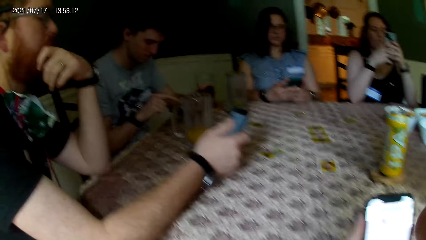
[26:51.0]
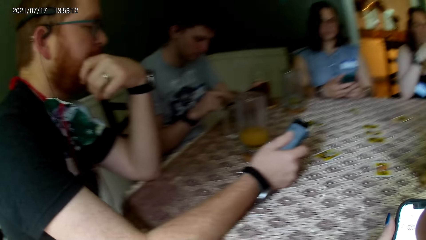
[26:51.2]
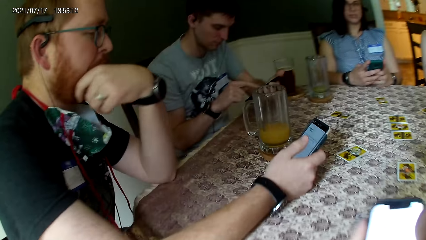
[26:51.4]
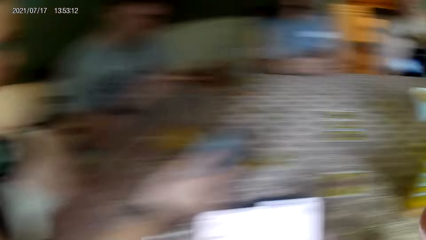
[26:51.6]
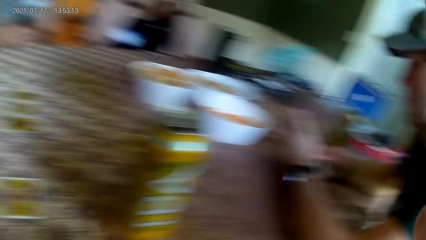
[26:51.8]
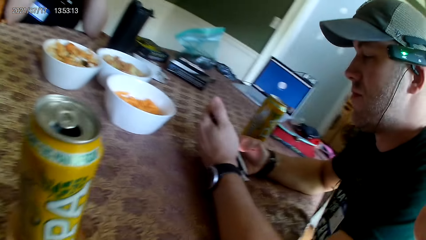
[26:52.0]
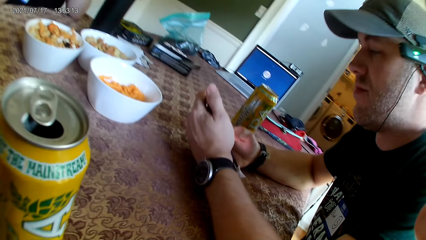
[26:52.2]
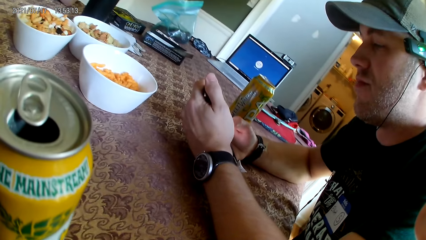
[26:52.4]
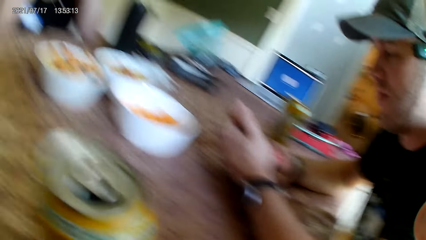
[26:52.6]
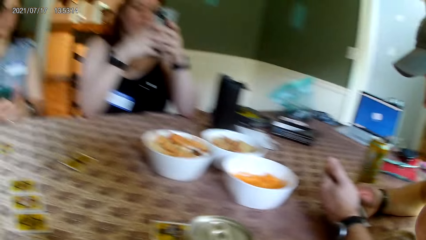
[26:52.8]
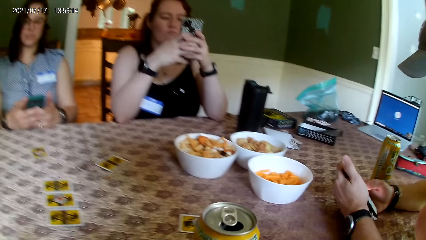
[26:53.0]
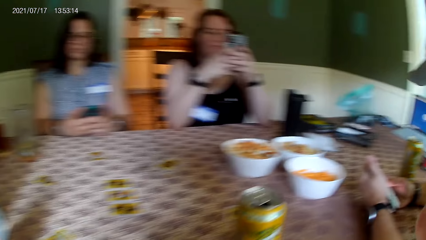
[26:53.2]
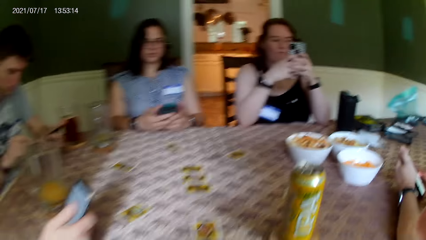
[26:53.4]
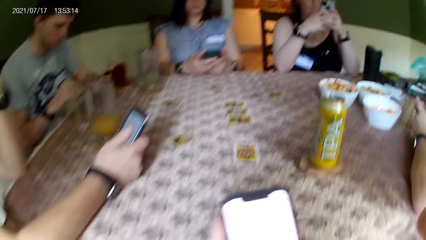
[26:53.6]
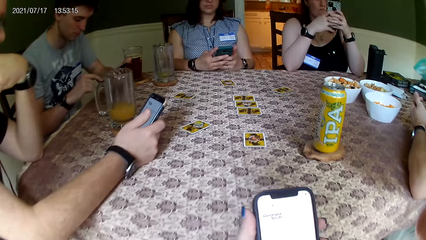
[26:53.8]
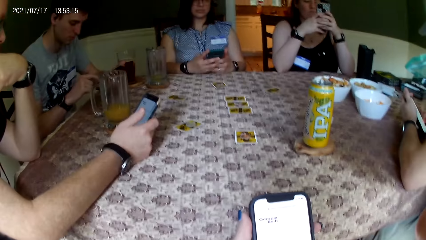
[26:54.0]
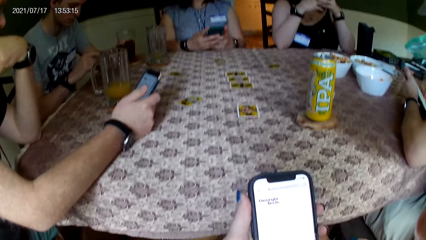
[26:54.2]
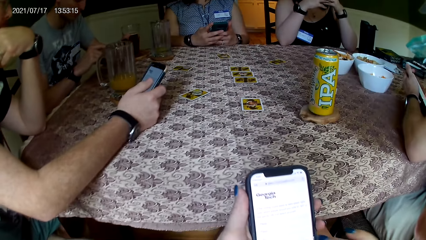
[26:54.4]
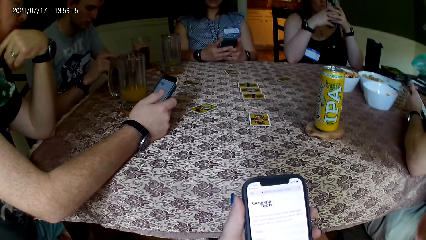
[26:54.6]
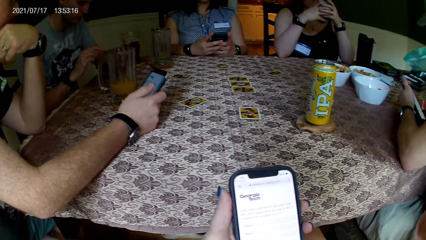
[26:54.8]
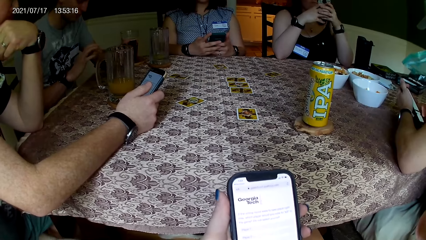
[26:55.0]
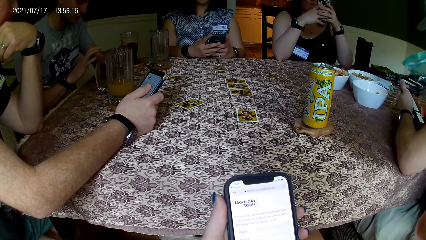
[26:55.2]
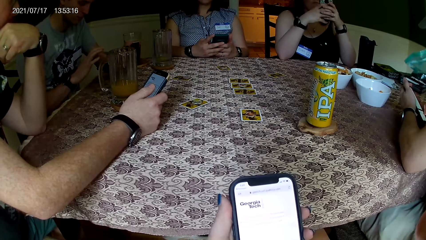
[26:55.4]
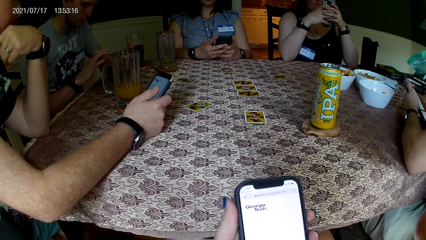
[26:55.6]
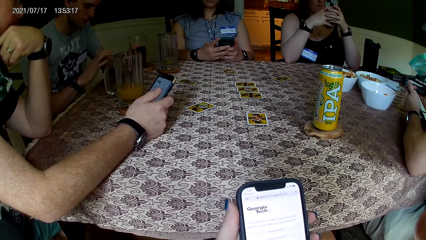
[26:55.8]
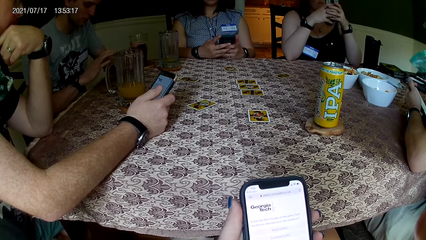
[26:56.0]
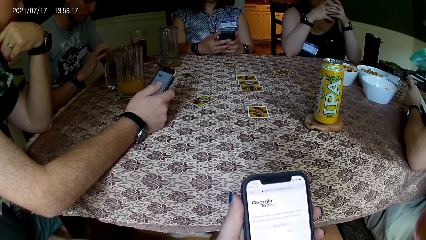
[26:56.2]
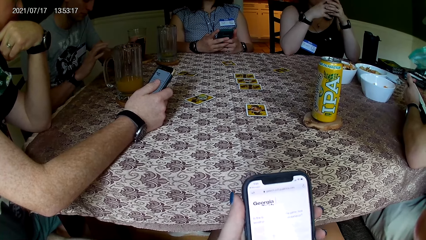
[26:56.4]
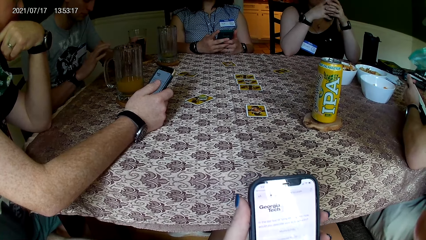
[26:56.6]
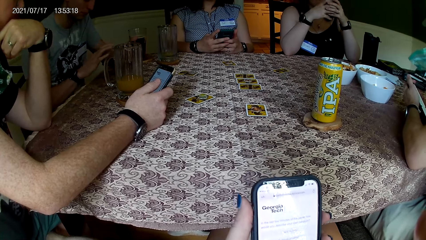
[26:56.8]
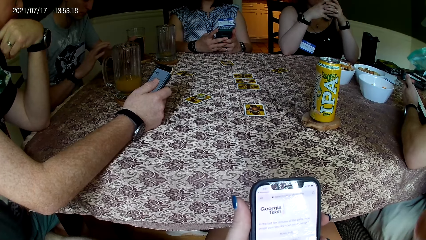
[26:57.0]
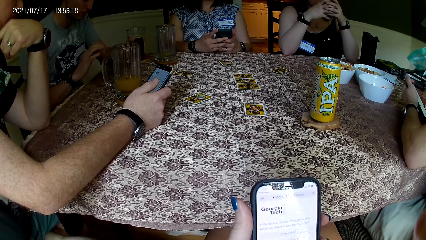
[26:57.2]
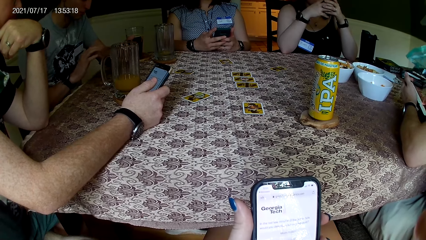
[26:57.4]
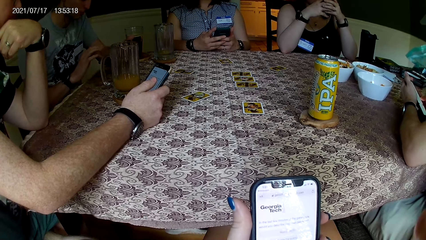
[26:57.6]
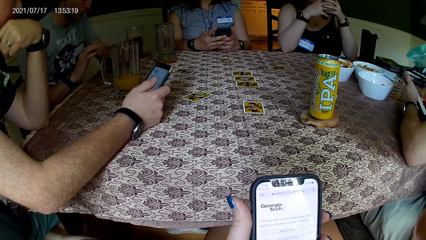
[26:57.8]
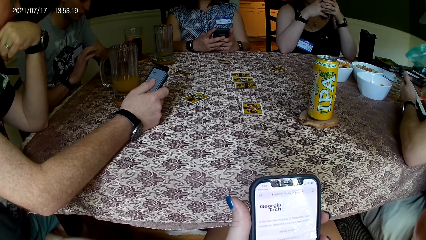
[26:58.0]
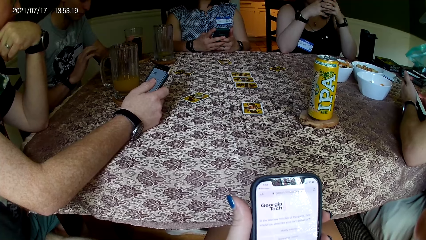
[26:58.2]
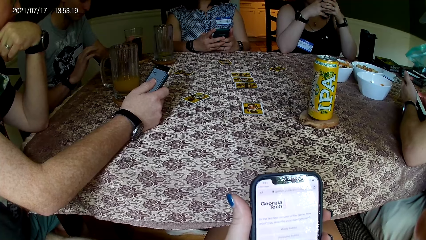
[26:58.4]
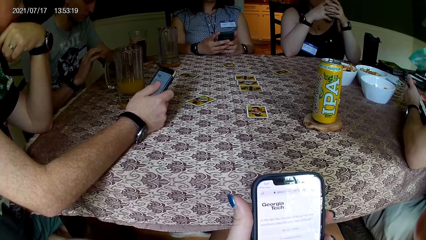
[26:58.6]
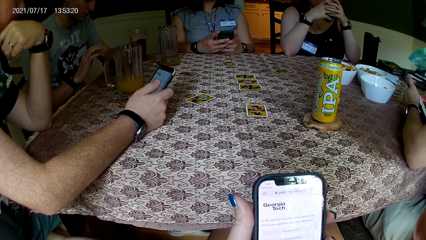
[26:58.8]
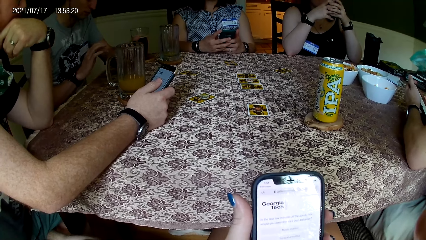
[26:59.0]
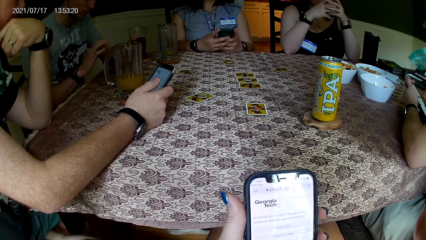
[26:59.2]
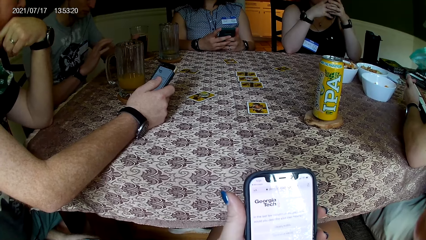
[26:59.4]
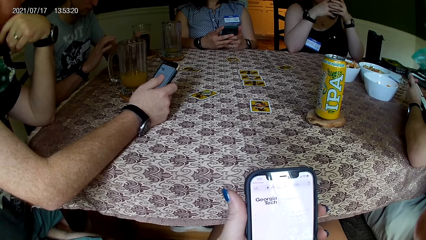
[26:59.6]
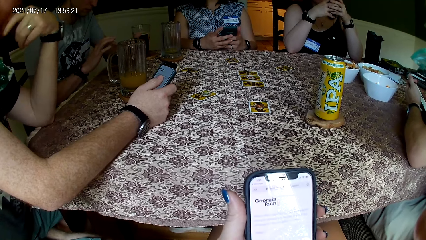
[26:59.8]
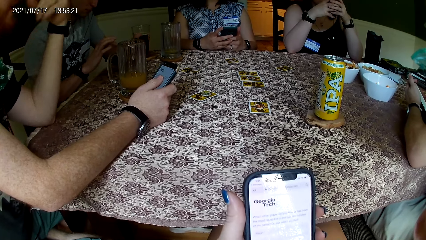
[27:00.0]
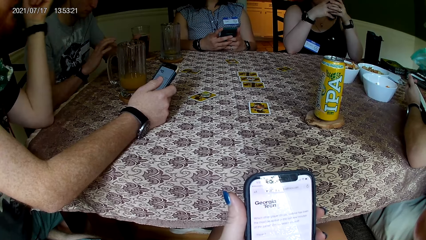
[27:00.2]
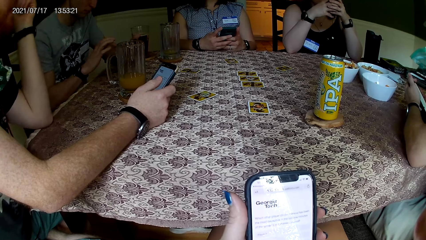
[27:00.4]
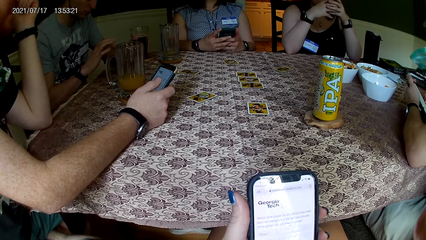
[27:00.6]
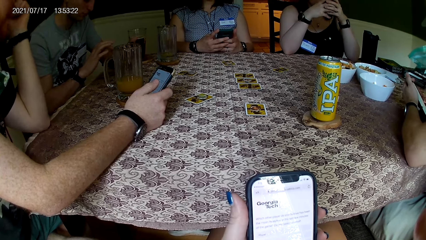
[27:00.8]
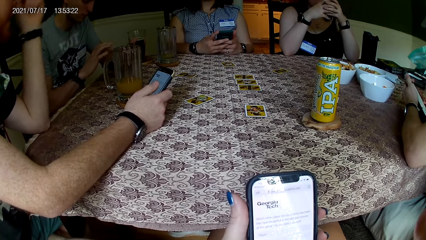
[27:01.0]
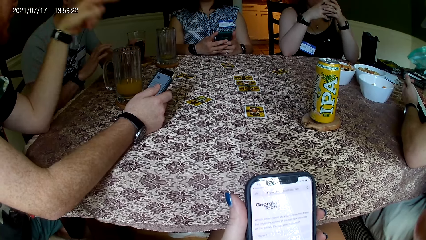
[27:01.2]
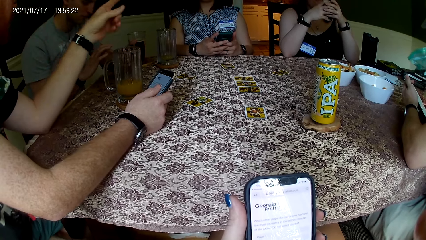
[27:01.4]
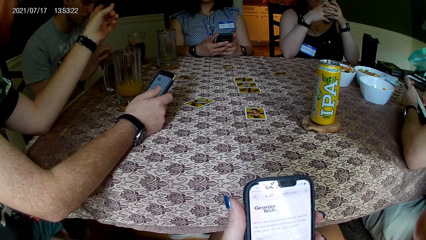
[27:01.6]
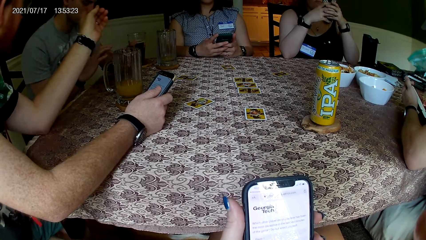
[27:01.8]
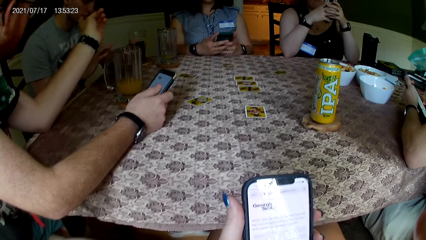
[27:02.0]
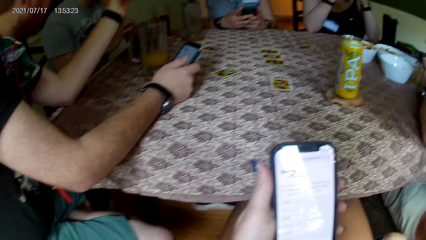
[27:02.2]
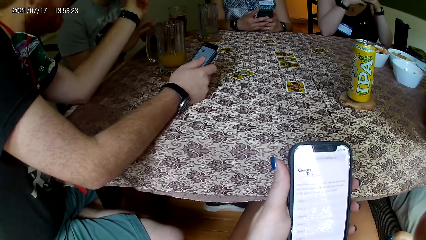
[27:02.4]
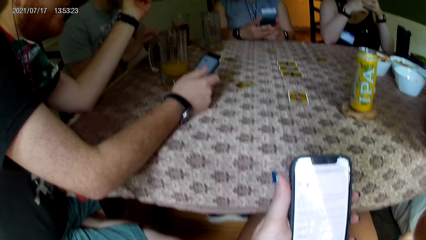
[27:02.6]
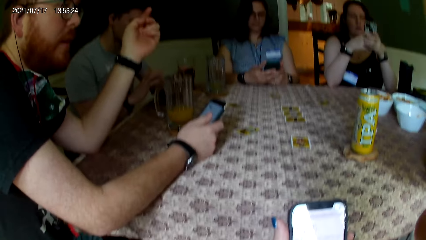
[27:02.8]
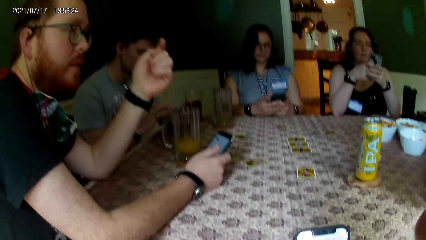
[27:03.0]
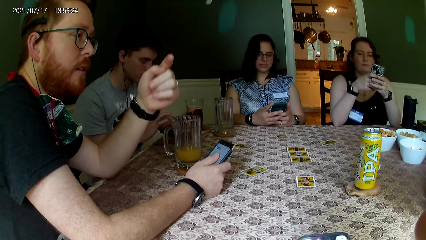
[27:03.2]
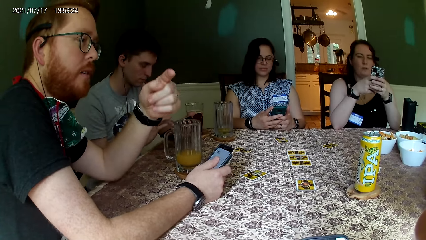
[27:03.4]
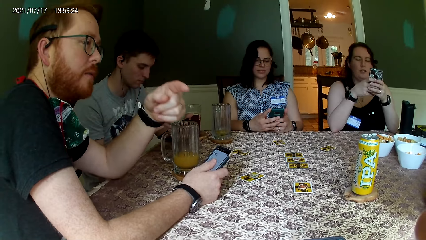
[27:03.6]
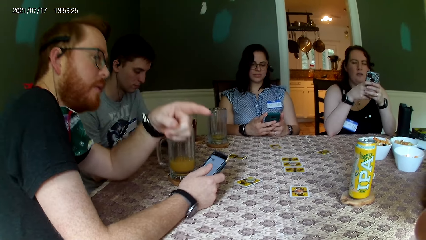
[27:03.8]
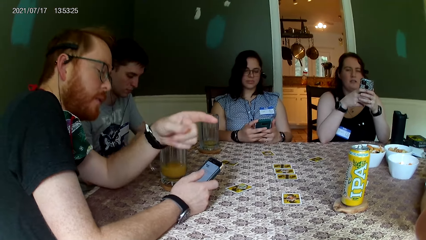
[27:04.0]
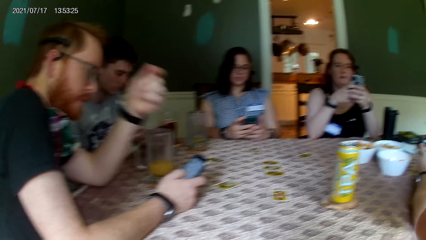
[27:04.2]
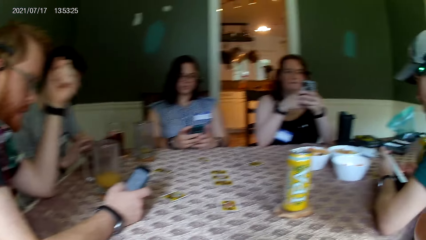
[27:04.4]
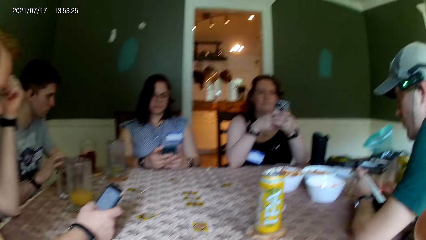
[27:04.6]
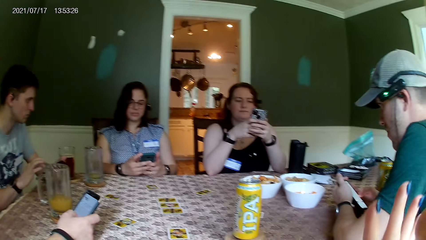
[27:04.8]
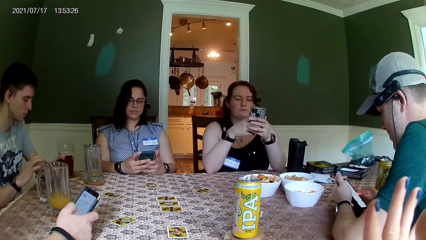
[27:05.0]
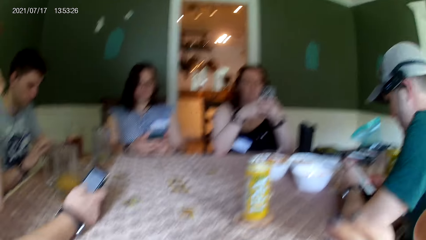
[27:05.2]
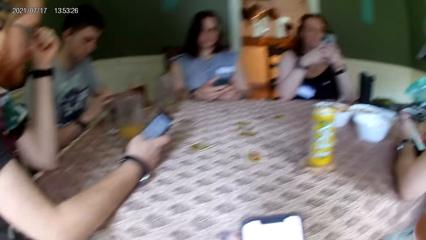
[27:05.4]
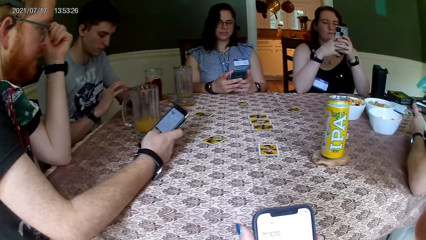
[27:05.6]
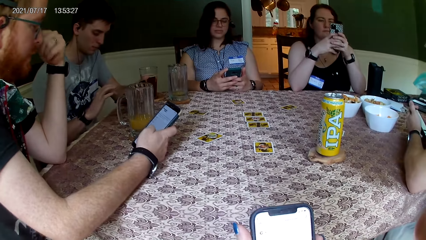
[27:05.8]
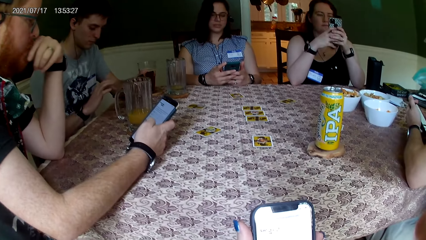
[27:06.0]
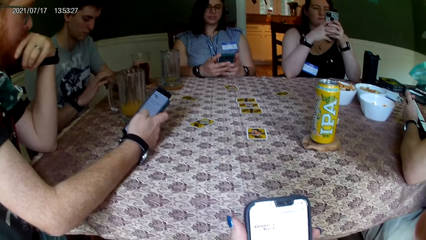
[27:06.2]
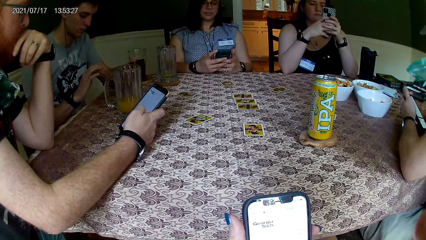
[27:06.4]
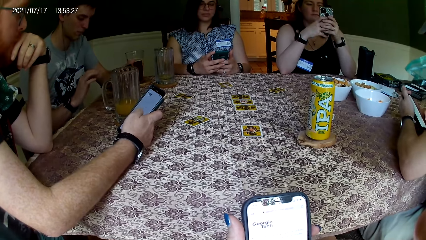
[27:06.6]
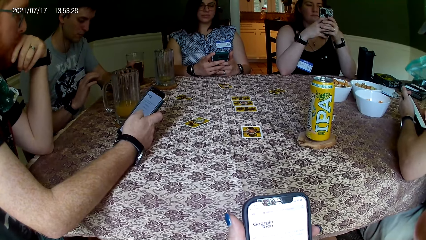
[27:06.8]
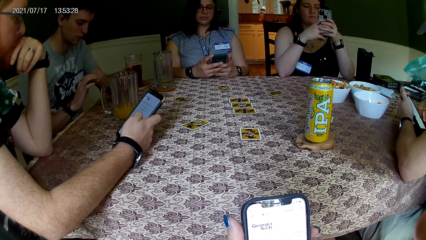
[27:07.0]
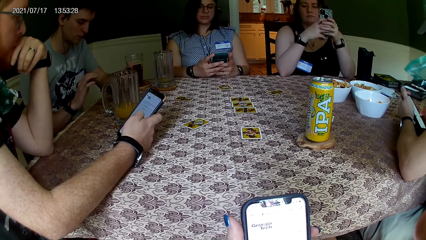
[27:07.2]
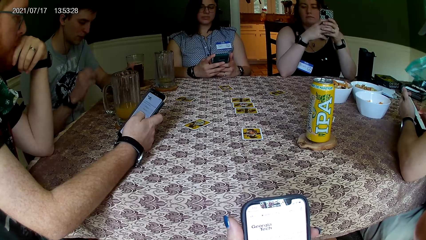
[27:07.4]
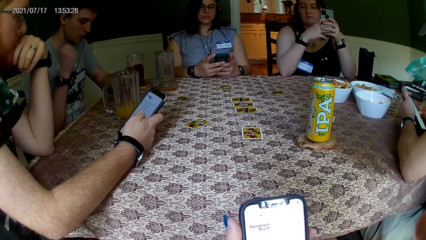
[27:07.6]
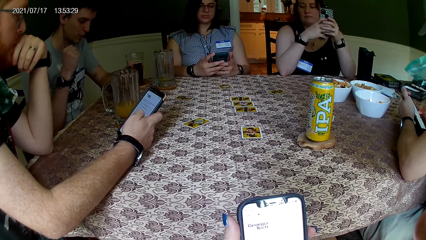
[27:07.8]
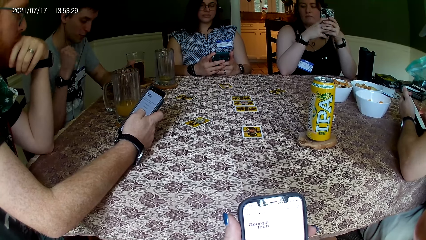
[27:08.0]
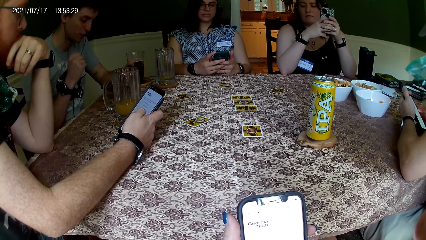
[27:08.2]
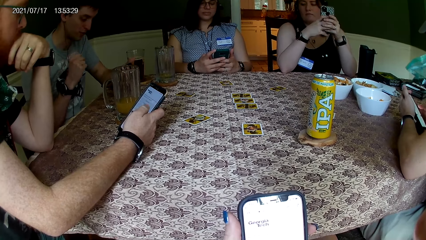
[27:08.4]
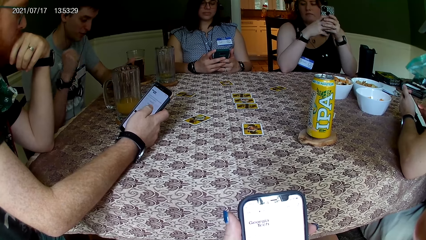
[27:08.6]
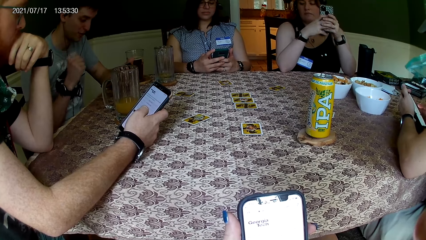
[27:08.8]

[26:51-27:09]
The camera wearer looks at the cards on the table. They look at a person, look at another person, look at the bowls of the snack, and look at the bottle of the drink. They look at the cards on the table. They look at the phone. The man interacts with the group of people at the table. The camera wearer looks at the phone of the first person. They look at the hands of the first person. They hold the phone with the left hand. They look at the first person. They lift the right hand. They look at the phone.
